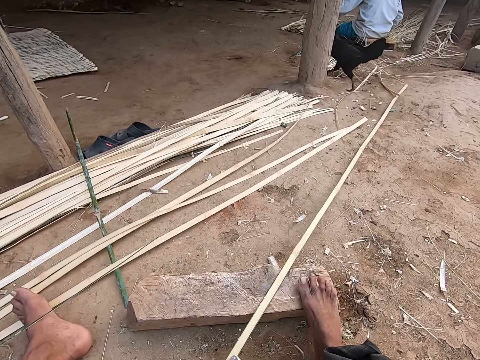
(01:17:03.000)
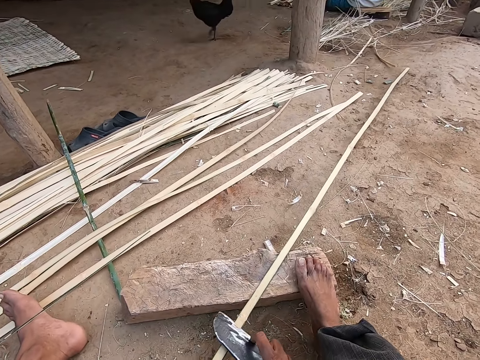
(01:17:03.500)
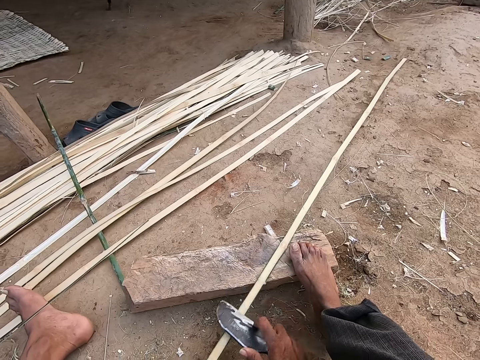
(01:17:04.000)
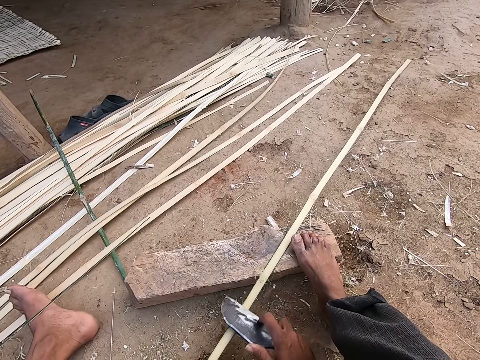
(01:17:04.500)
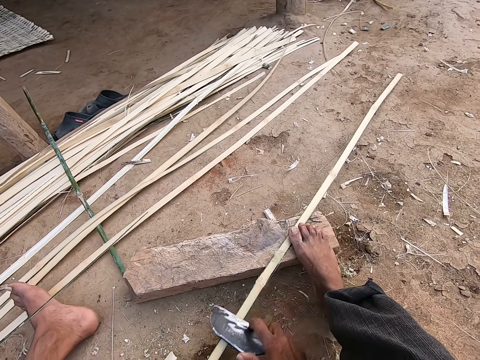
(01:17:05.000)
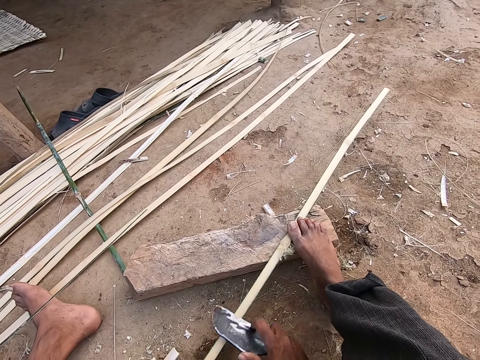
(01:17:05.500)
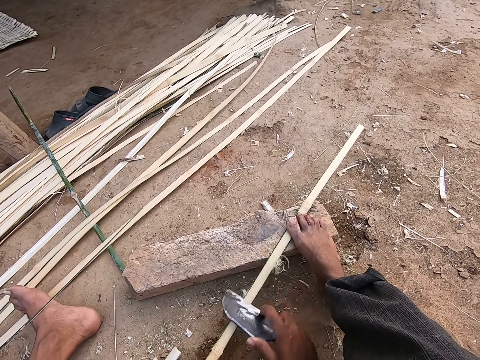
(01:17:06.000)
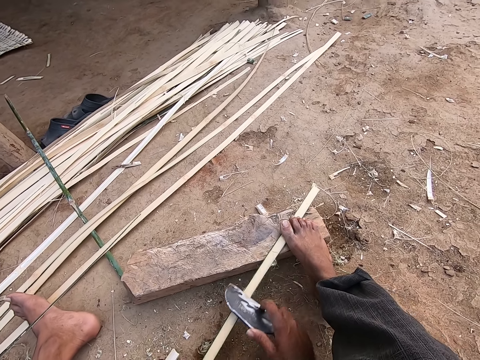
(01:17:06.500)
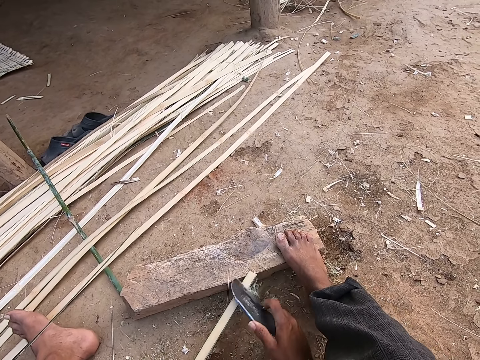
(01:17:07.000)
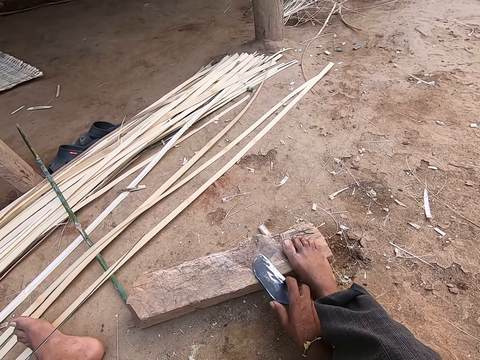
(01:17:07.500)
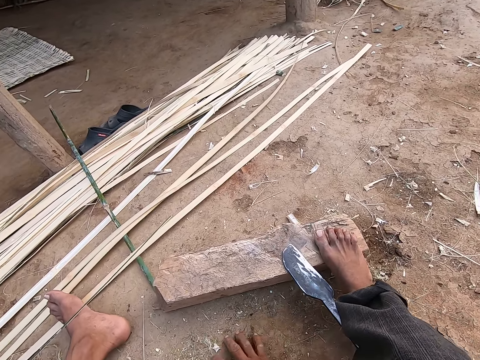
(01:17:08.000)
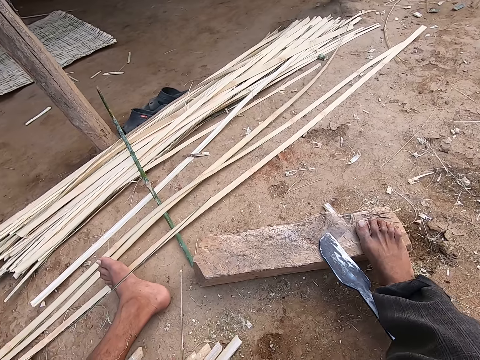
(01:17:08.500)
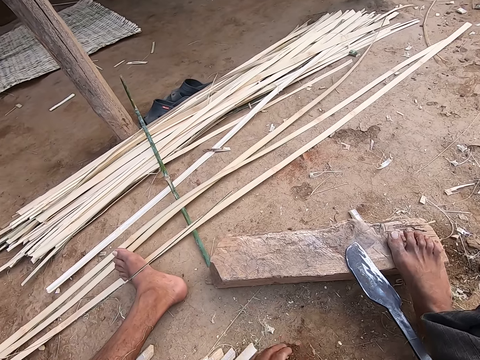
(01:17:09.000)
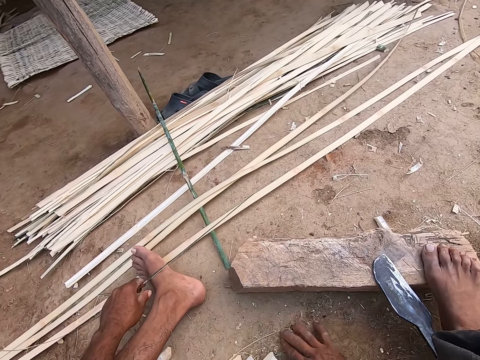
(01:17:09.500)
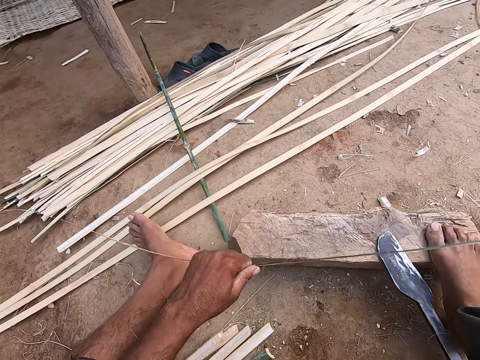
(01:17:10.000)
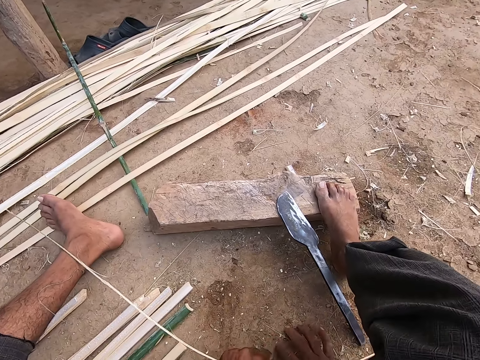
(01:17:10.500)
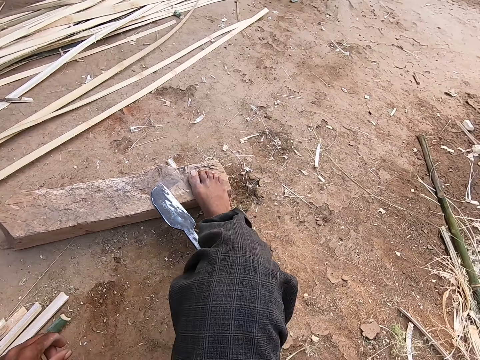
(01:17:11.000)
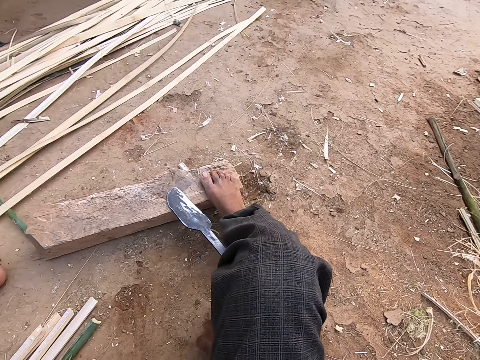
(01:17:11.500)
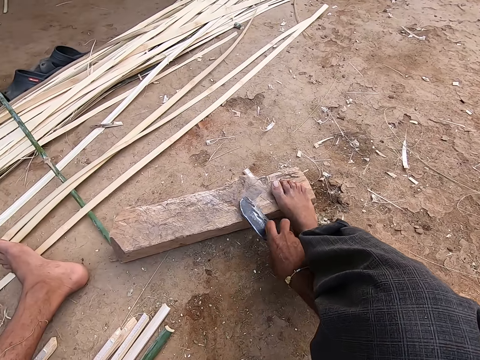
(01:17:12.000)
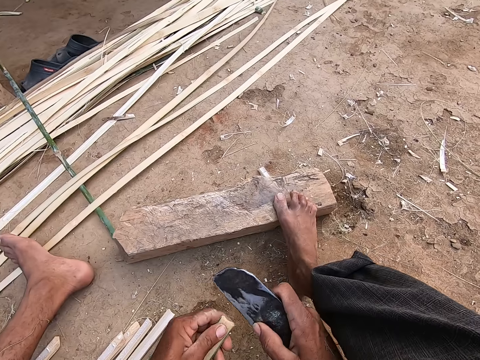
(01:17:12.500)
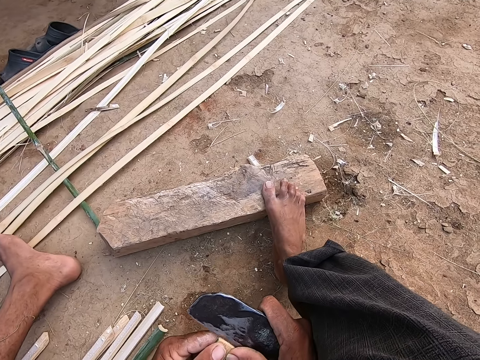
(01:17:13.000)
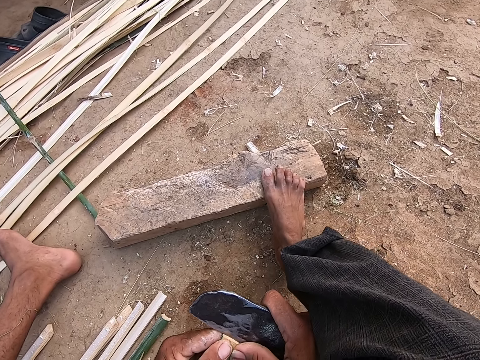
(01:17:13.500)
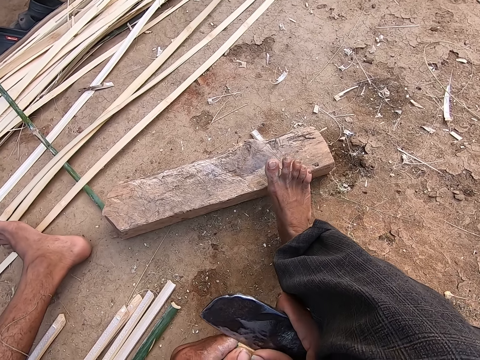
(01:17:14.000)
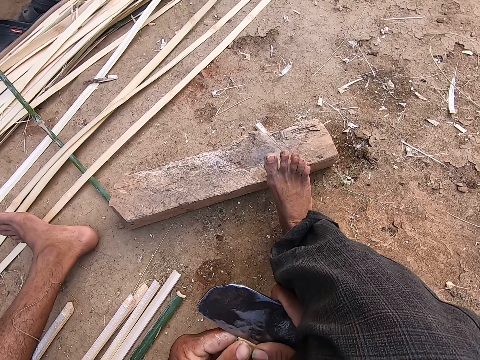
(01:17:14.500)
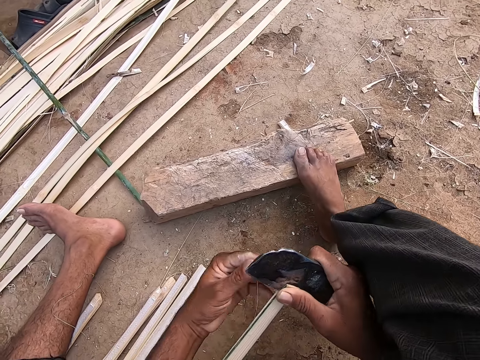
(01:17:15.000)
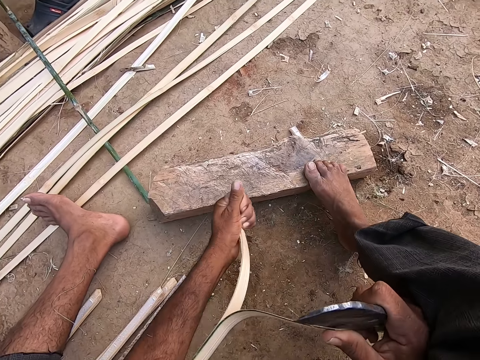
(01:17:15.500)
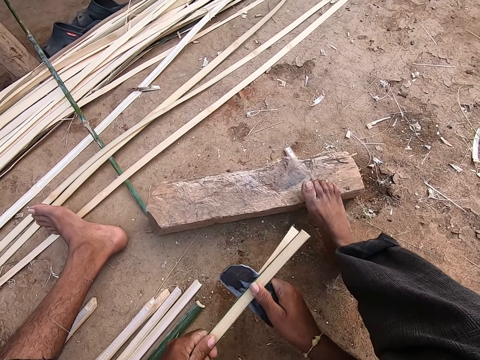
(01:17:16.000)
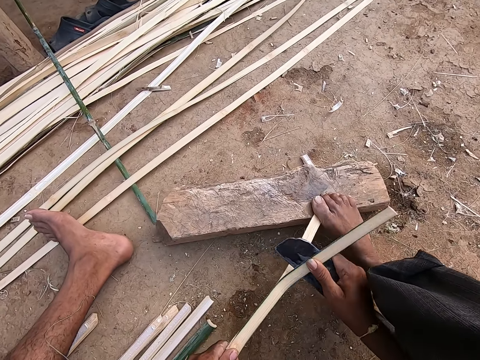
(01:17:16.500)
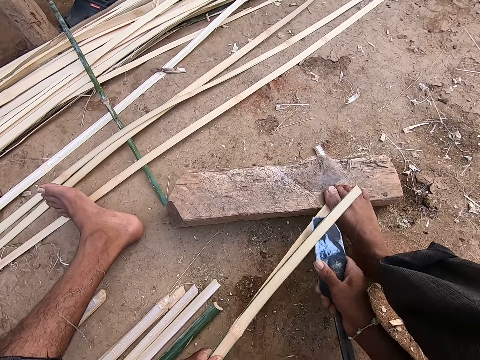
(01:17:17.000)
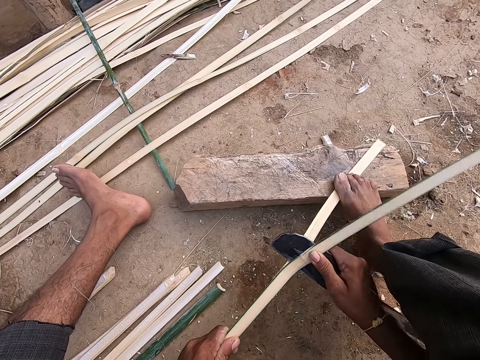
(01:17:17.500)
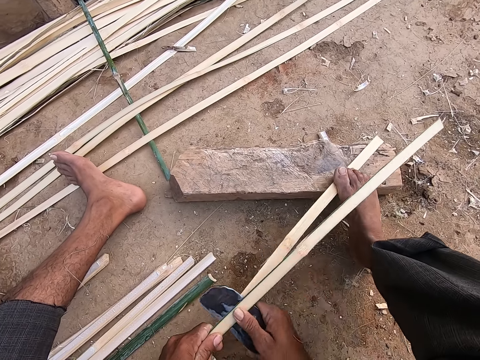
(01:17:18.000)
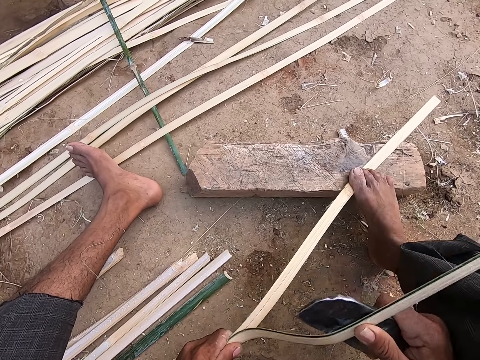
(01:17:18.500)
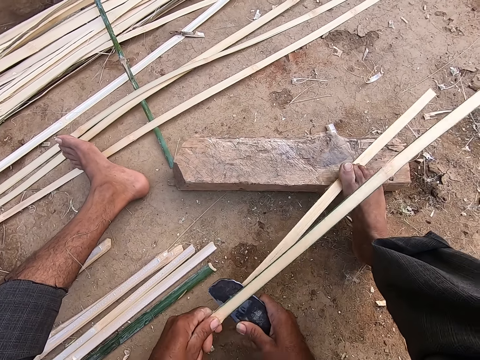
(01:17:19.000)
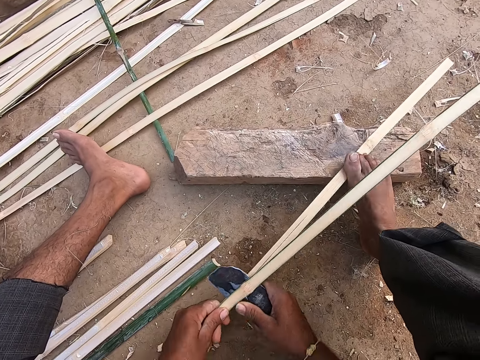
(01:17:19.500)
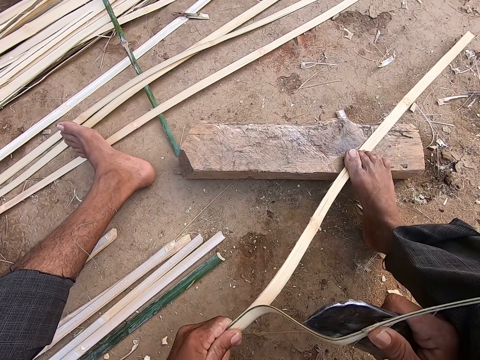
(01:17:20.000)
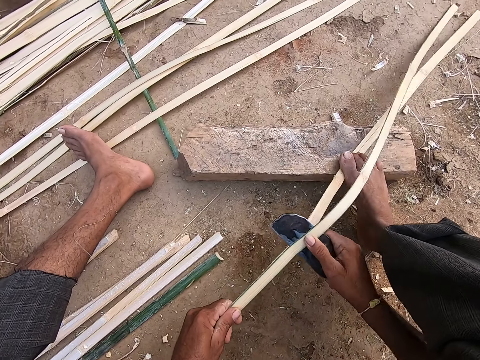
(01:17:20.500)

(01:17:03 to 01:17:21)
The camera wearer peels the bamboo strip in his left hand with the knife in his right hand. He interacts with a man. The camera wearer talks. He drops the knife on a wood on the ground with his right hand. He touches the ground. He moves a bamboo strip with his left hand. He picks the bamboo string on the ground, and passes the bamboo string to his right hand. He moves the bamboo strip with his right hand. He drops the bamboo string on the ground. He picks the knife from the wood with his right hand. He divides the bamboo strip in his left hand with the knife in his right hand.

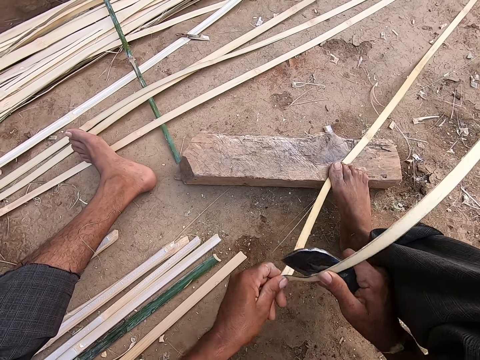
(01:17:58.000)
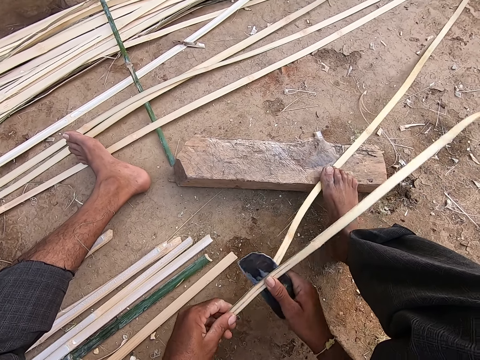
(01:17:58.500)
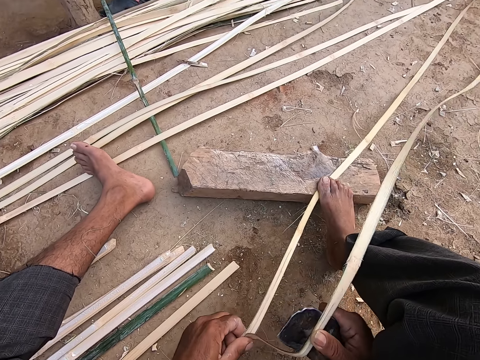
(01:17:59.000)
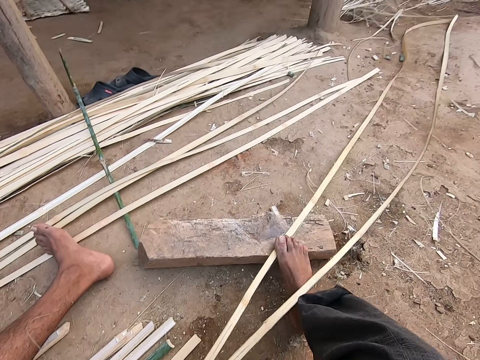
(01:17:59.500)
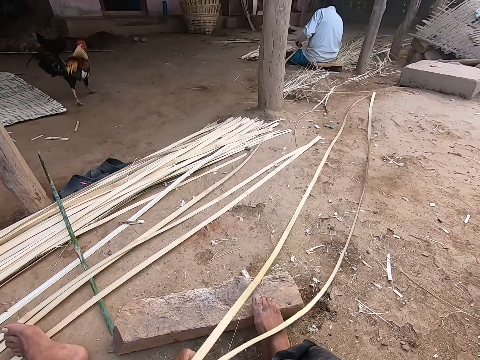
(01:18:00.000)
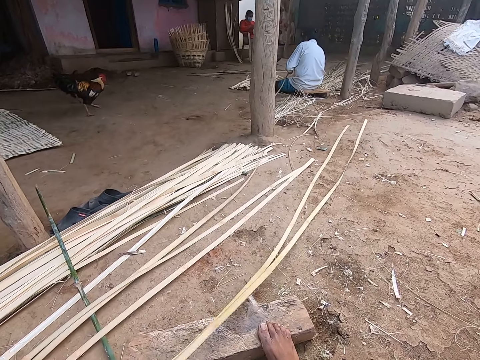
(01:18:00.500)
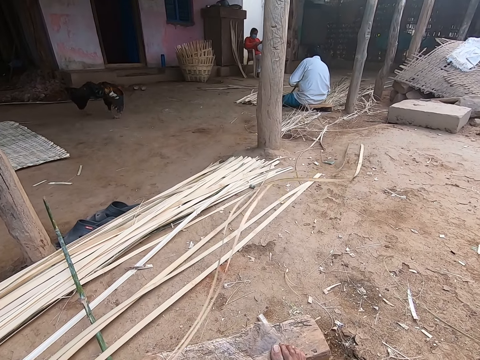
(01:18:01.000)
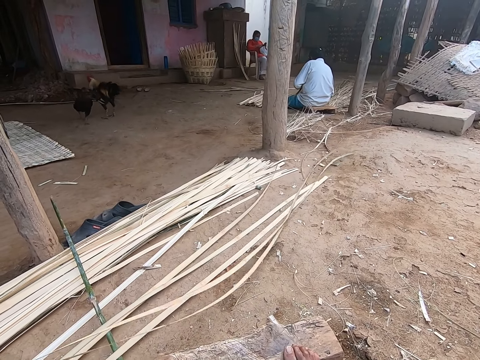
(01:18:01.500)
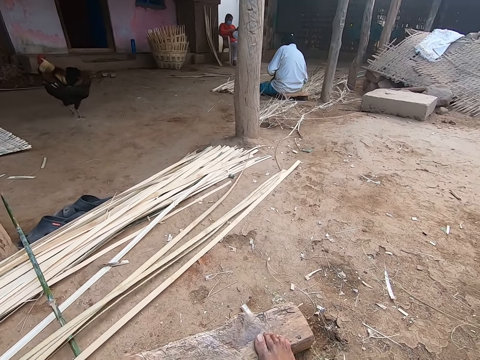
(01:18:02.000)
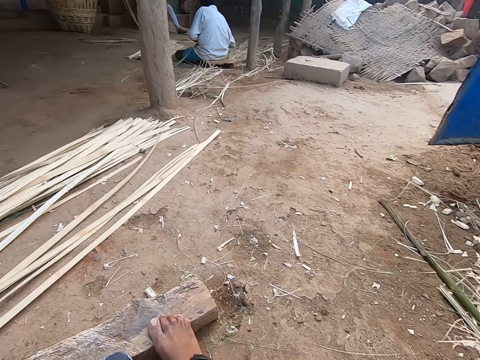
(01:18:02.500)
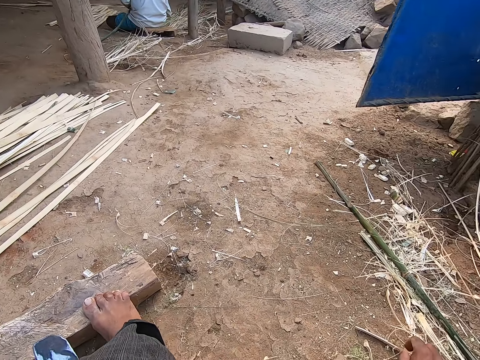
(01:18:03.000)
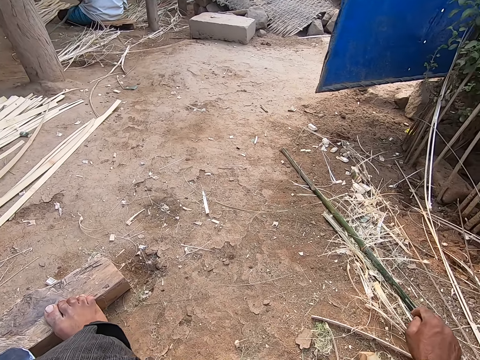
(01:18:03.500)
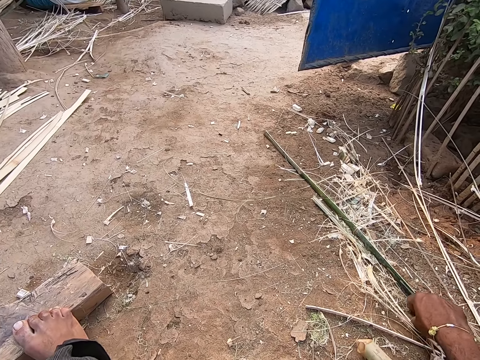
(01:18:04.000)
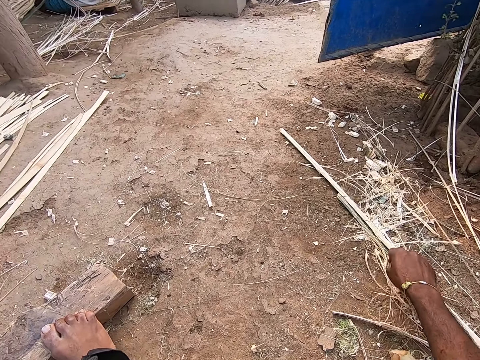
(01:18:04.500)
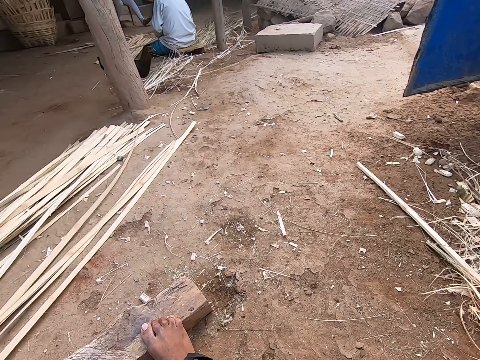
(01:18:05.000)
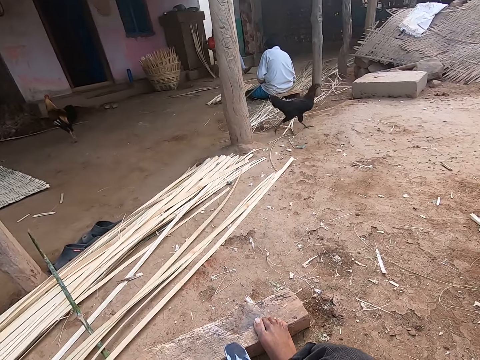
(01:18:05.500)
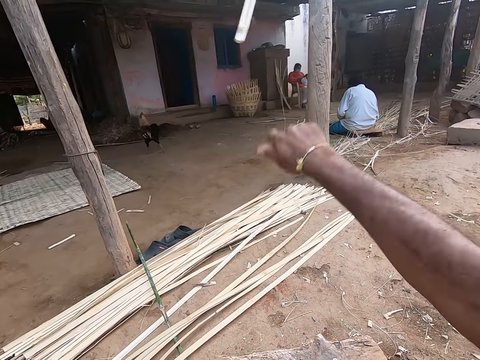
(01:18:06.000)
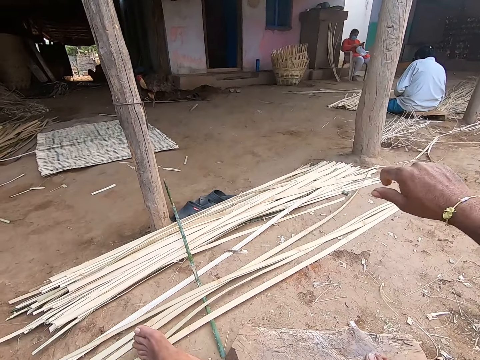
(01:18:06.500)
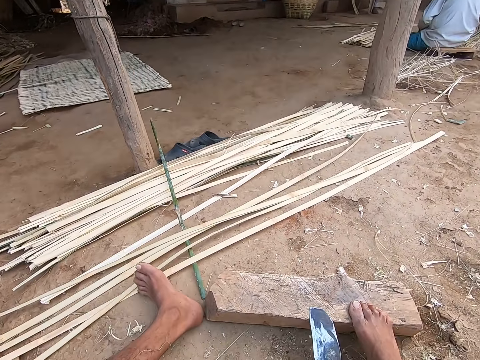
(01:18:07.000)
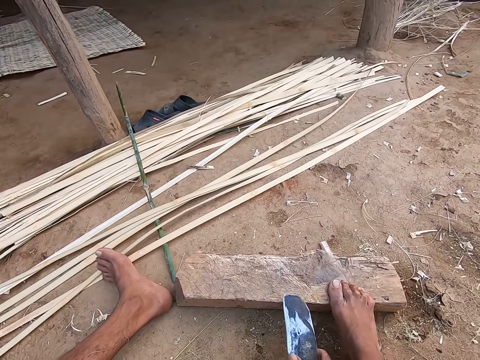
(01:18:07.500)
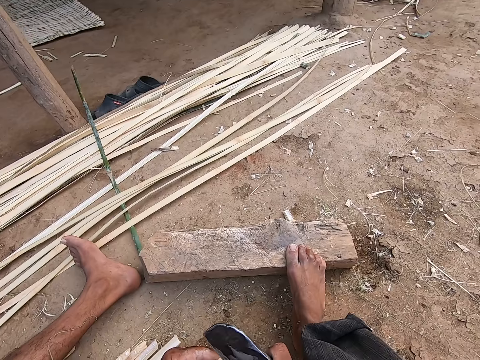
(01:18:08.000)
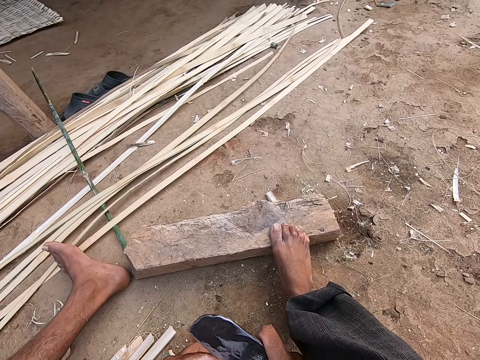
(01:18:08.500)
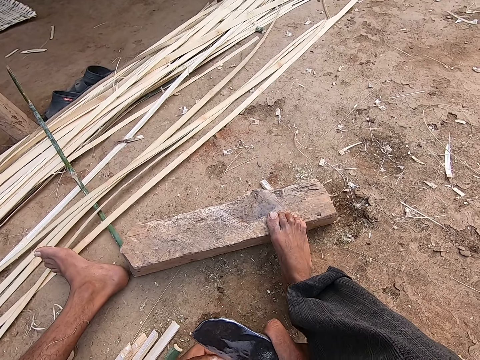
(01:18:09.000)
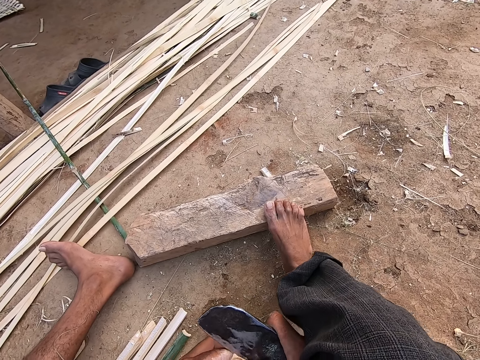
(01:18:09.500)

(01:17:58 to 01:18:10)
The camera wearer talks. He adjusts the bamboo string with his right hand. He talks. He picks a bamboo strip from the floor with his right hand. He throws the bamboo strip with his right hand. He picks the knife from the wood with his right hand. He talks.
